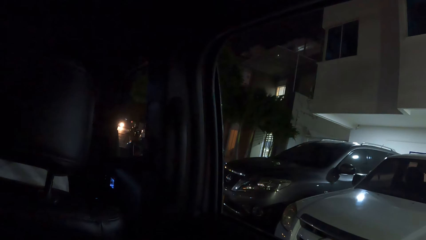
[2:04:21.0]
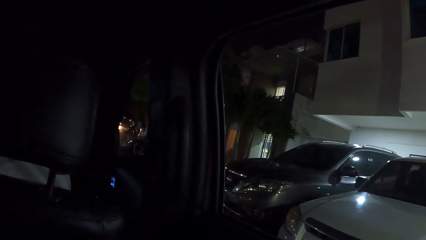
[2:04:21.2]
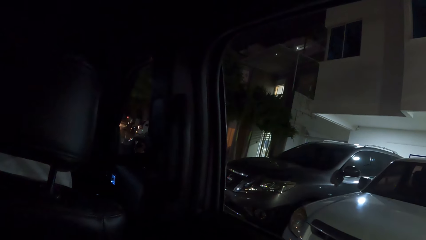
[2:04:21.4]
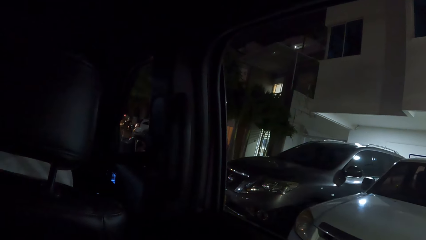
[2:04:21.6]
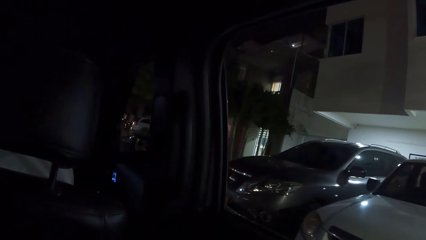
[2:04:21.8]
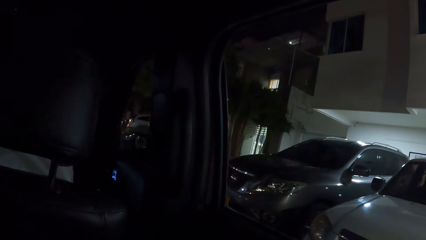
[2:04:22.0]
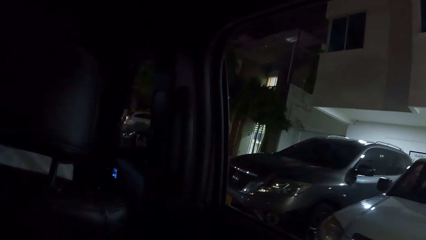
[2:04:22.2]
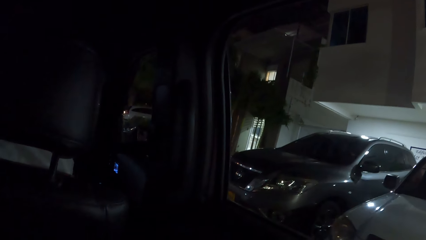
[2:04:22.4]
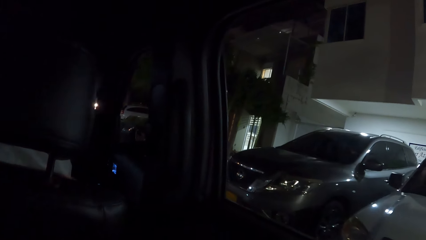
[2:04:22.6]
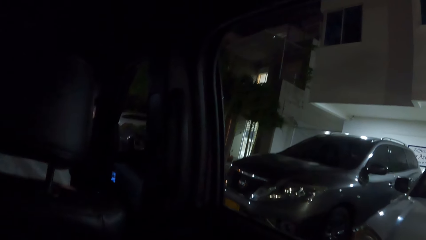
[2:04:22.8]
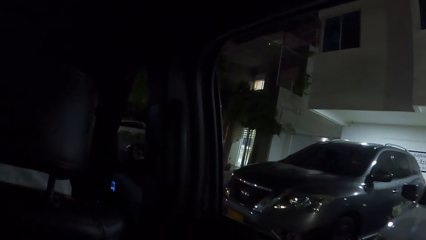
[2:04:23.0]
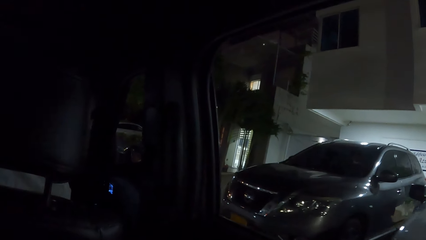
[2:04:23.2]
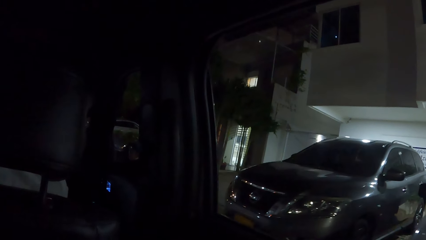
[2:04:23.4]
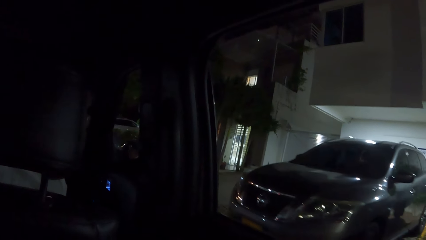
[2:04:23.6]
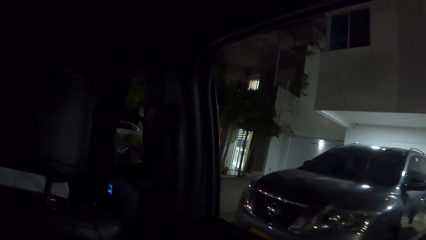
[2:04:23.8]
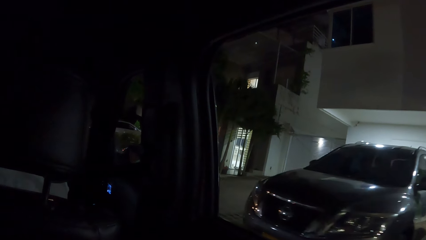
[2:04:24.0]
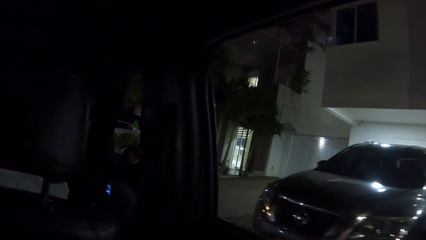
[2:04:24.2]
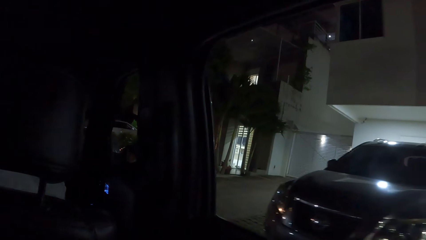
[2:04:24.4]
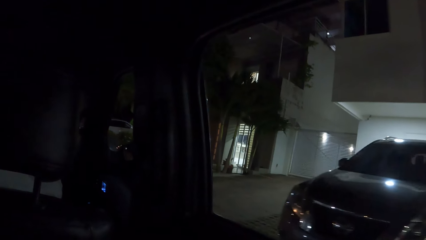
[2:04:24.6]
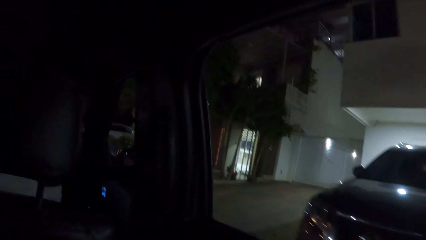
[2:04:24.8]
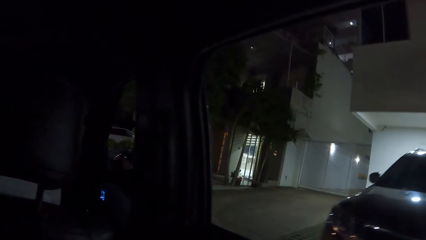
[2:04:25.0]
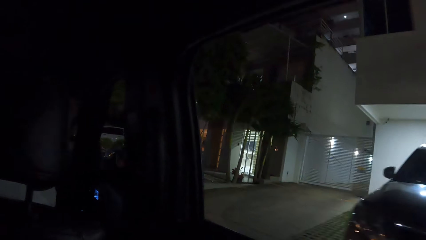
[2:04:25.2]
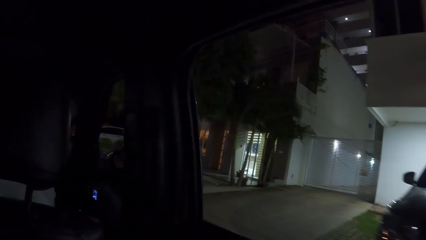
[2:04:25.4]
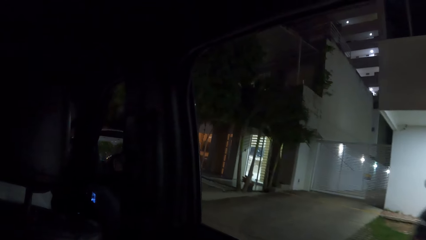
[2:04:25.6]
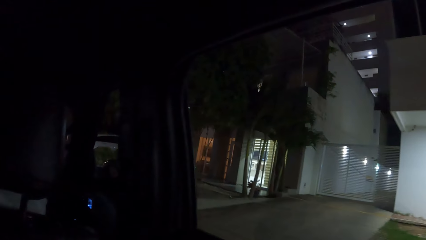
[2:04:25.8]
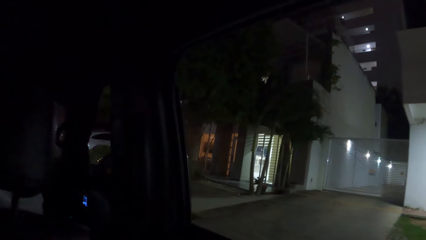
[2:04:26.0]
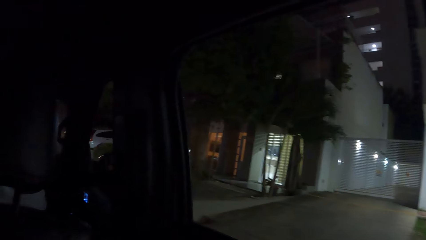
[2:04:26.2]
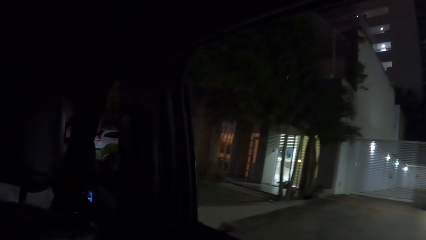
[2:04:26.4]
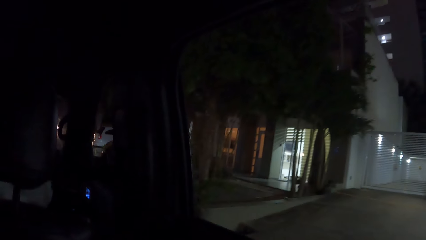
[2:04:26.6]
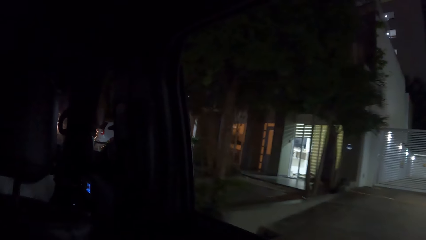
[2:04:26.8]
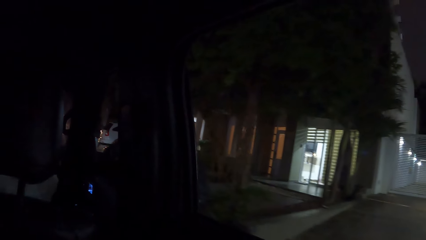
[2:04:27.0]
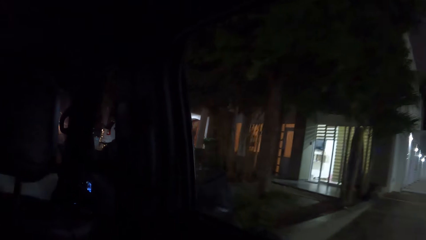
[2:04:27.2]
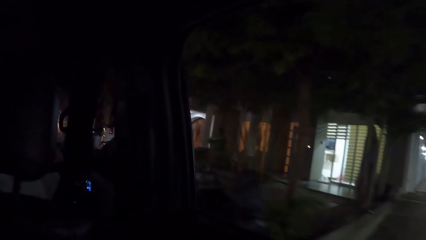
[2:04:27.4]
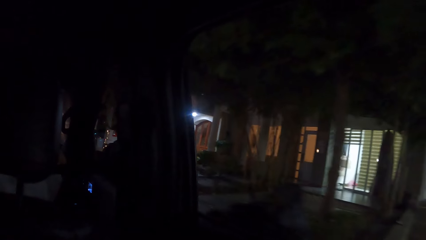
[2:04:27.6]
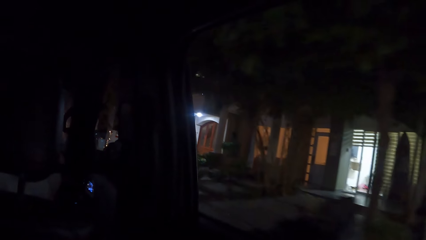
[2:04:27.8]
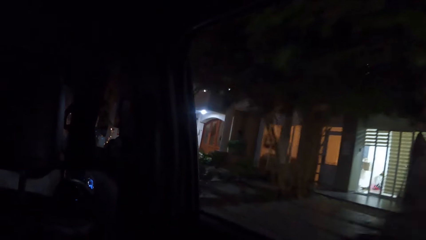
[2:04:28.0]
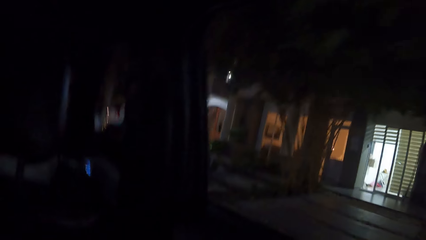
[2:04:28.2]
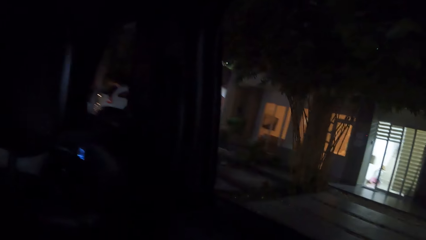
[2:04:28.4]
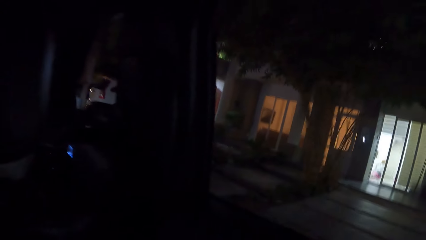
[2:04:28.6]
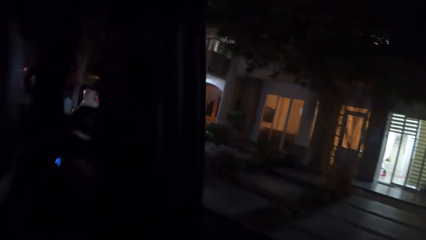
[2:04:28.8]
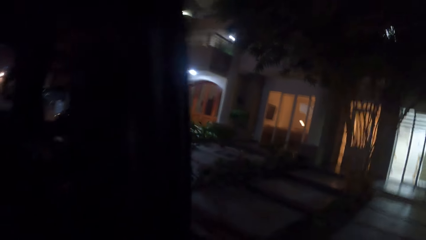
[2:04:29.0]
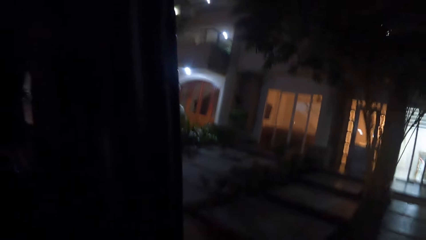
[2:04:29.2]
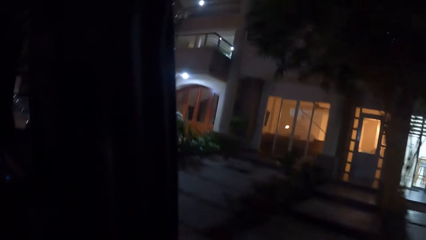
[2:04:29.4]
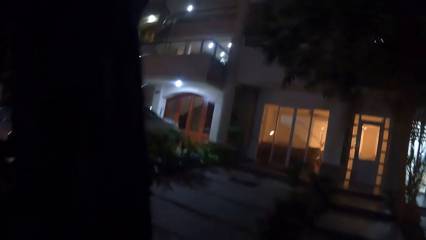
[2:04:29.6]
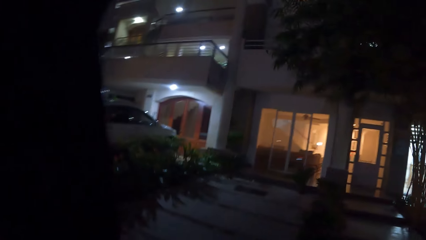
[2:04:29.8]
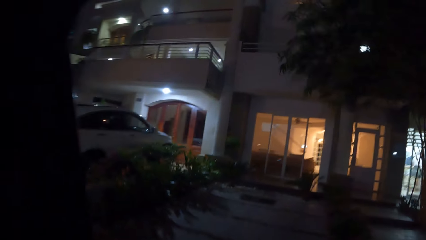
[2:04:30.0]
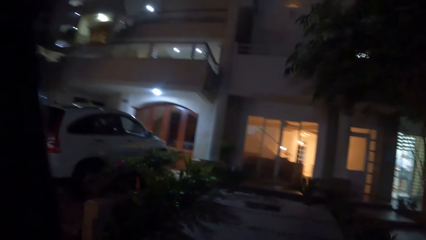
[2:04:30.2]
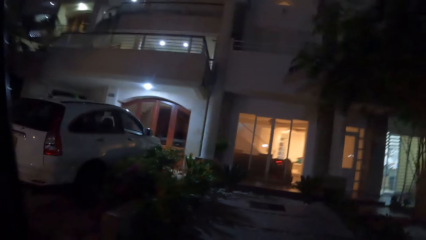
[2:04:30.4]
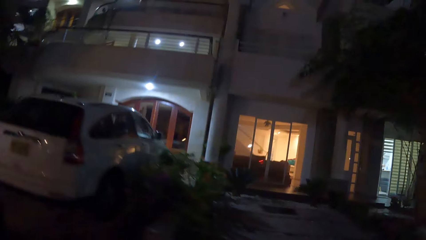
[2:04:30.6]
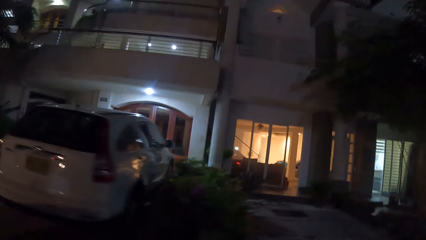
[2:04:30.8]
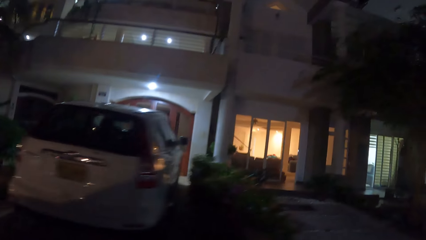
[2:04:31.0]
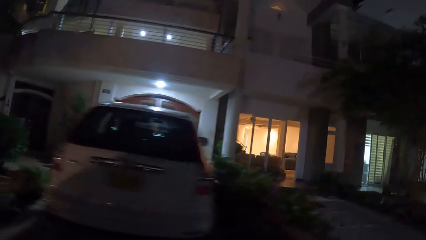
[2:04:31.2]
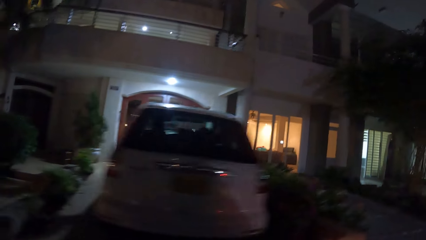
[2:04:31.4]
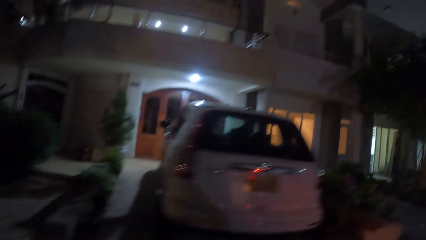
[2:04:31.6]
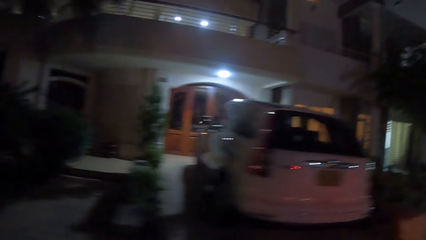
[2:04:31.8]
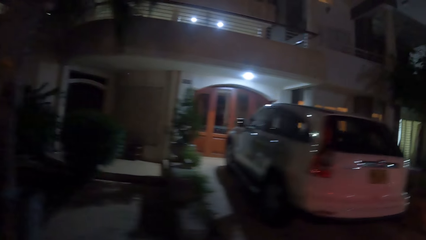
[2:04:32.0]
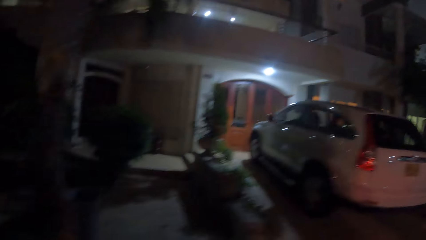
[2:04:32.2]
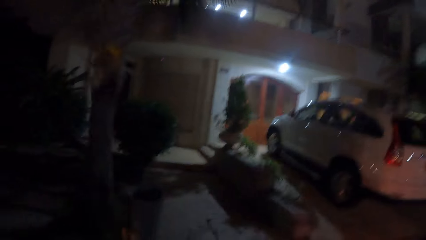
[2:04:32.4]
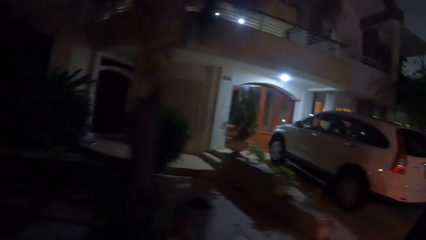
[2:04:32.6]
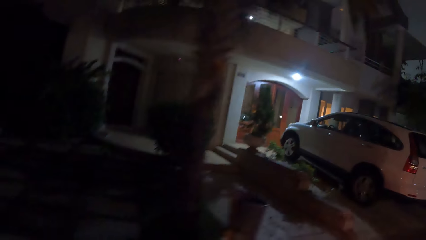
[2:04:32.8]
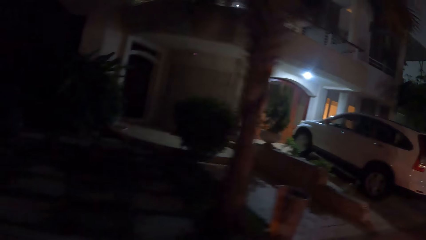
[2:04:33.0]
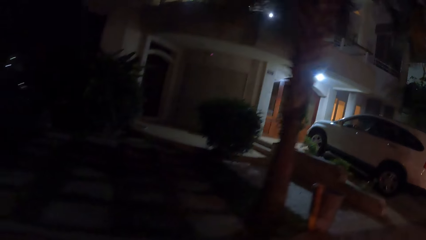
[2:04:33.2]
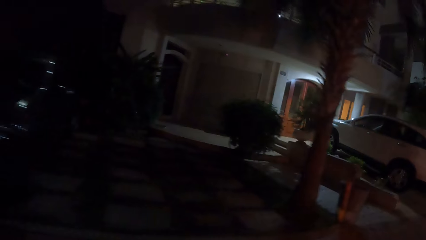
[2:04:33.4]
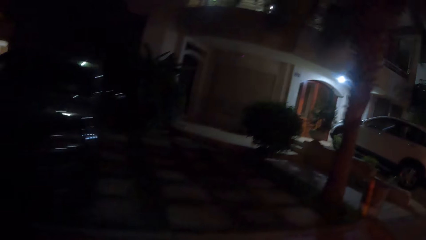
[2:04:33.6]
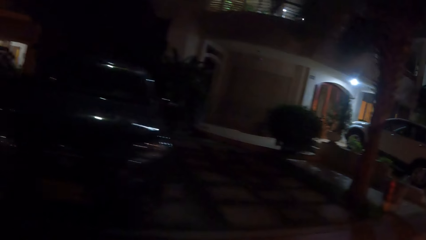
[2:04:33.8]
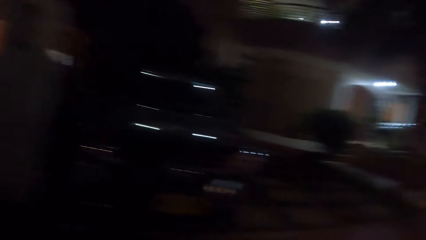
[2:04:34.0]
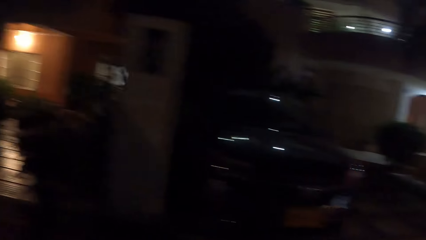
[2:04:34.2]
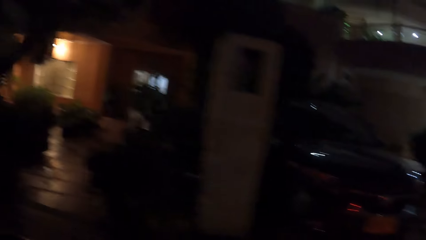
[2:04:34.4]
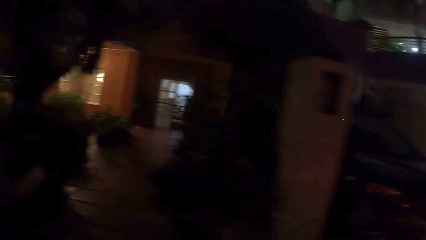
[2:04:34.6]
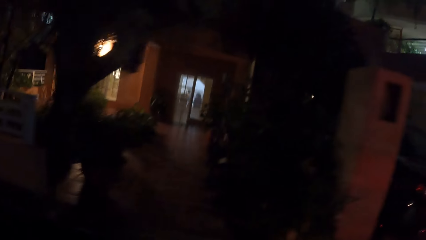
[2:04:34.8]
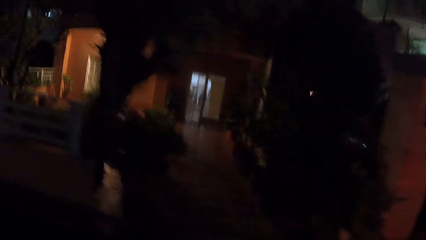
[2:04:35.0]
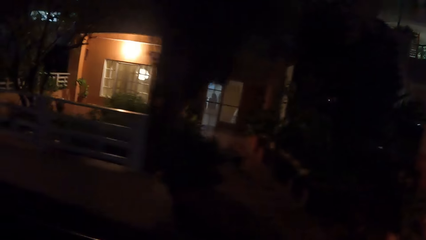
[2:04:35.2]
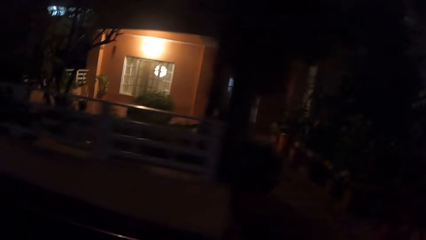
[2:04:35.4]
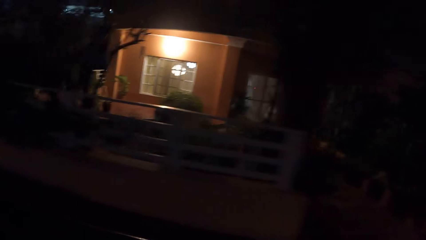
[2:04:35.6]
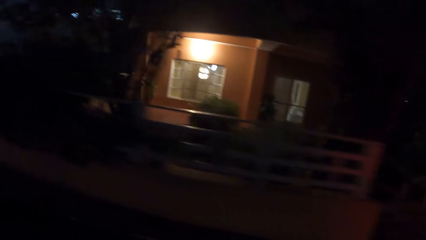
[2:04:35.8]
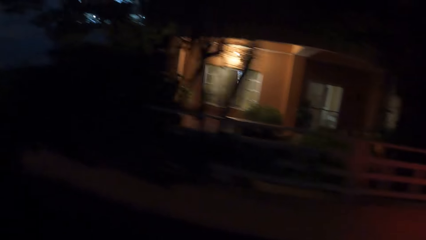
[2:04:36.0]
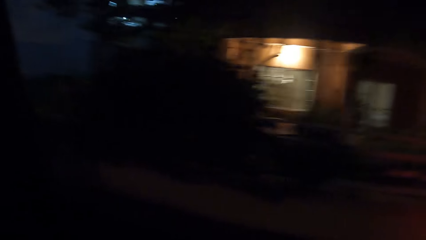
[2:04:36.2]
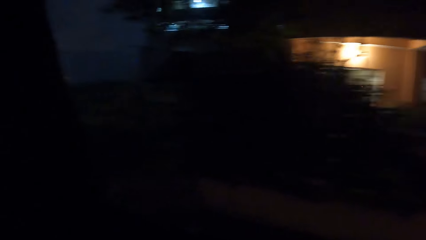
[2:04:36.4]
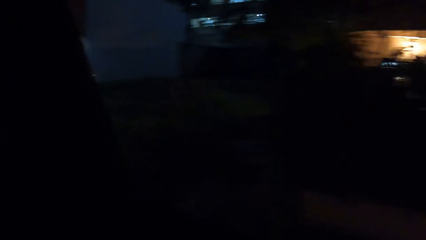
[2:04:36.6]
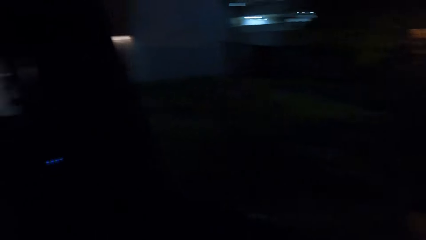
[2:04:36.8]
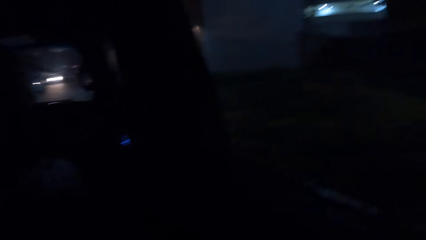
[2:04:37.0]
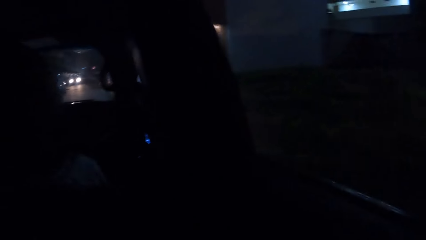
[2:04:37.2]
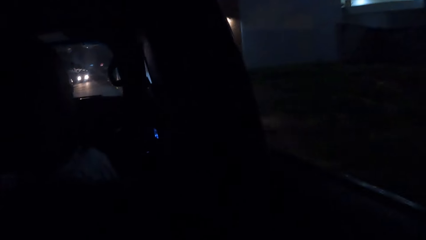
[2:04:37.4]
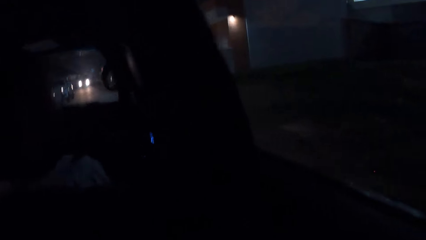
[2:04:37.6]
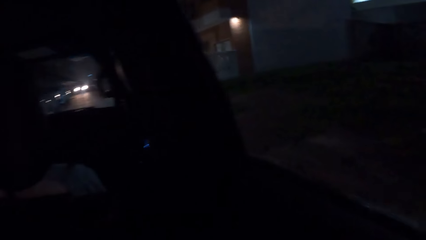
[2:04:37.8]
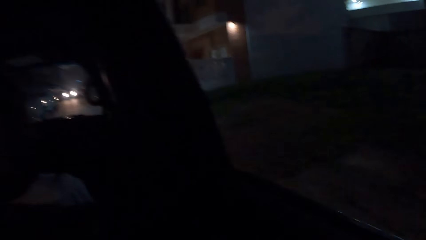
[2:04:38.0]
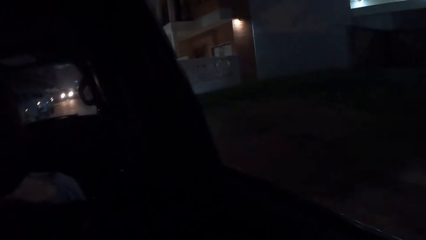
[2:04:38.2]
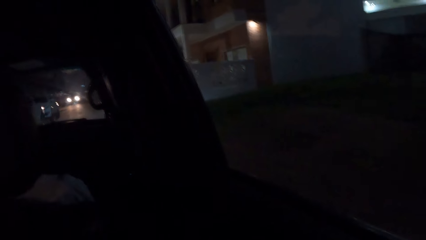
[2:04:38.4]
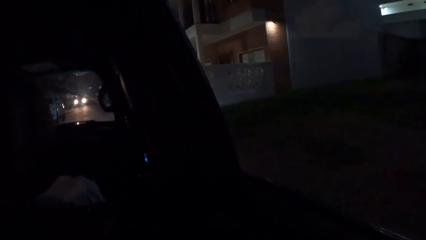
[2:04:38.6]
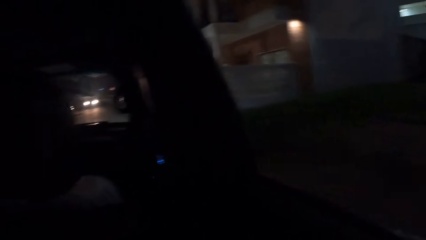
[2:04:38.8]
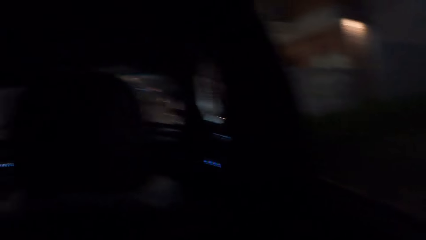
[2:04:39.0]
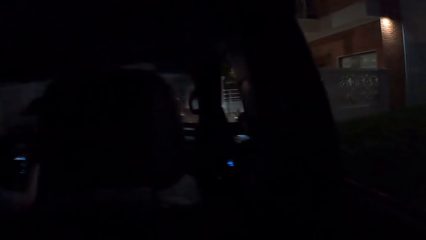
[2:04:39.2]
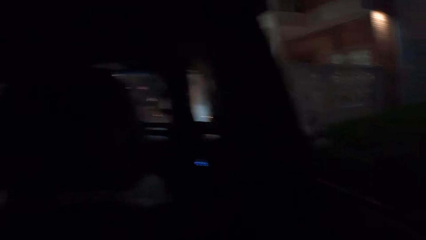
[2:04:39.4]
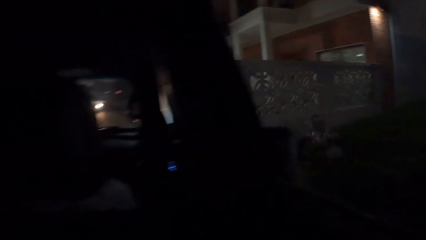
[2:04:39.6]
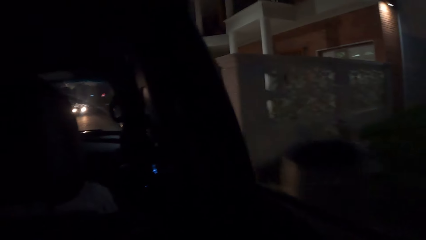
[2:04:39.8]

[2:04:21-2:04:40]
A man drives the vehicle. The camera wearer stares at houses.
